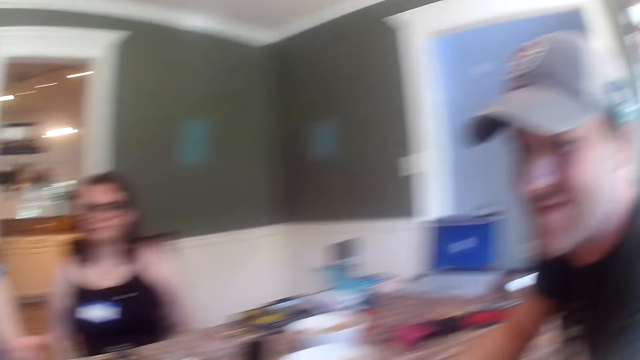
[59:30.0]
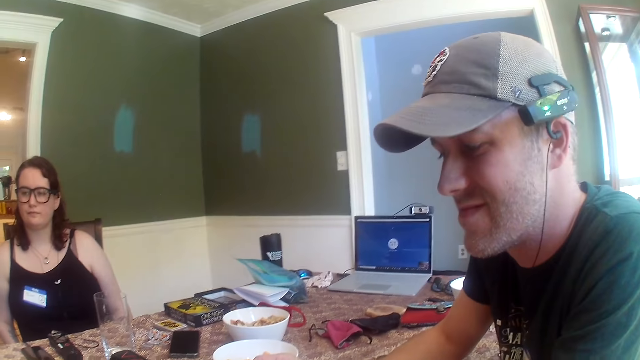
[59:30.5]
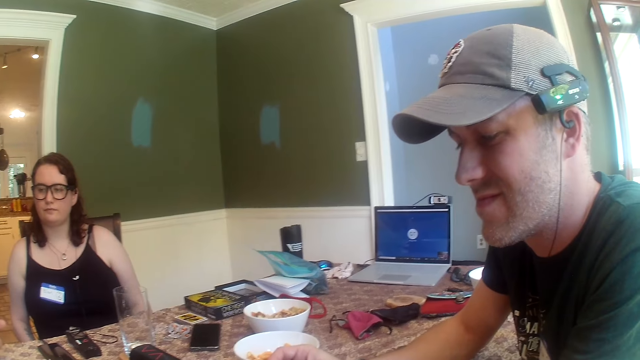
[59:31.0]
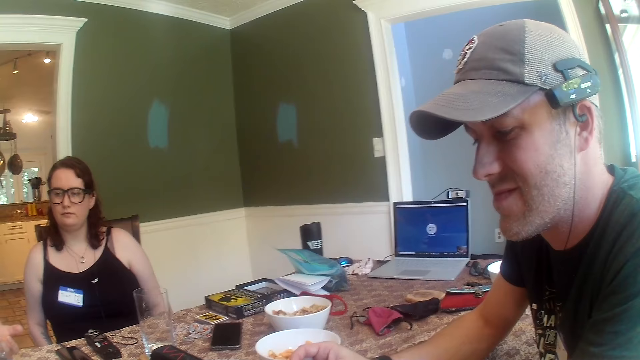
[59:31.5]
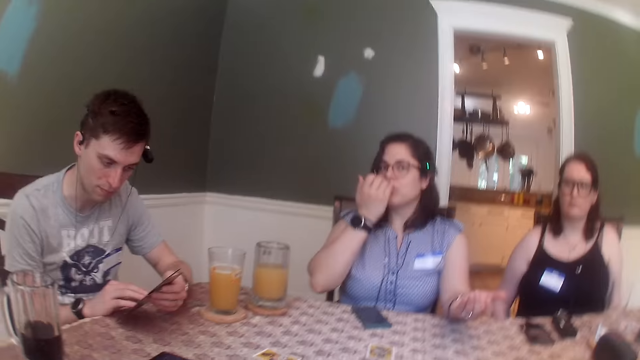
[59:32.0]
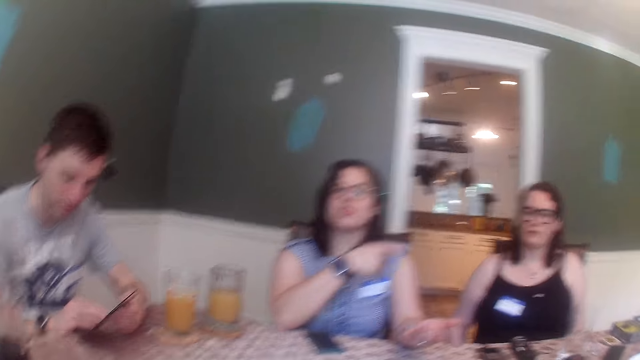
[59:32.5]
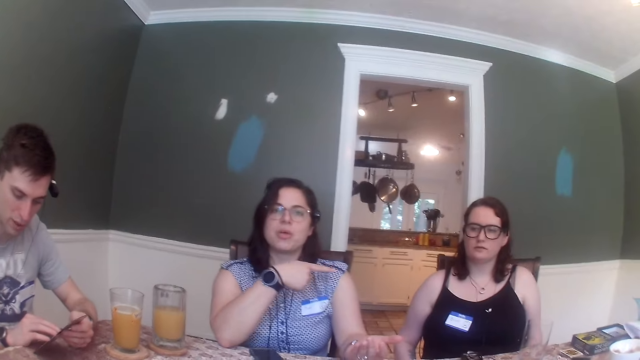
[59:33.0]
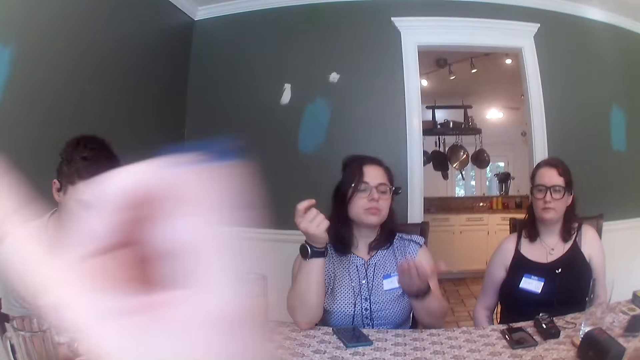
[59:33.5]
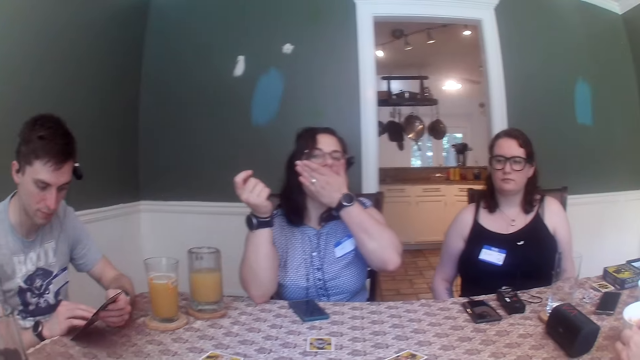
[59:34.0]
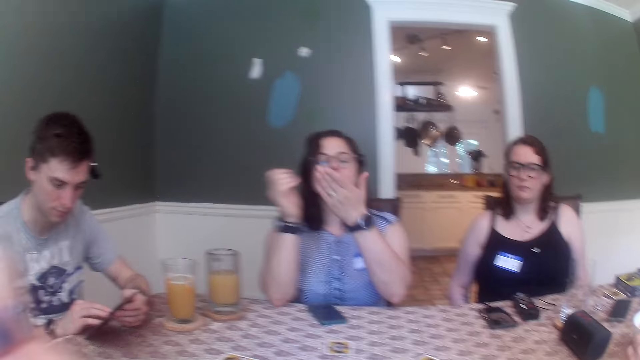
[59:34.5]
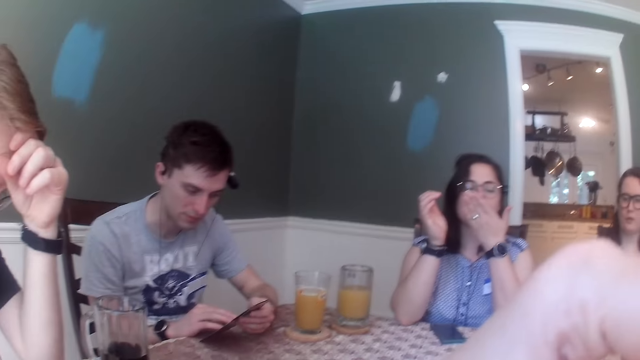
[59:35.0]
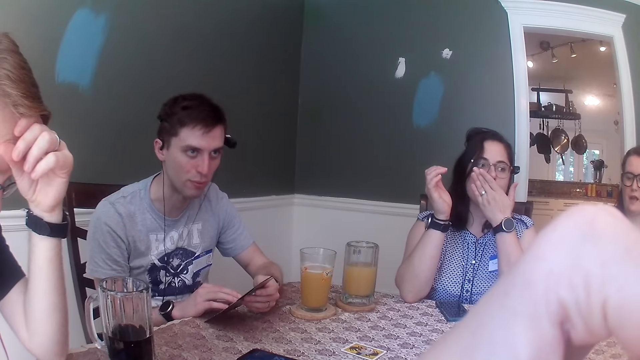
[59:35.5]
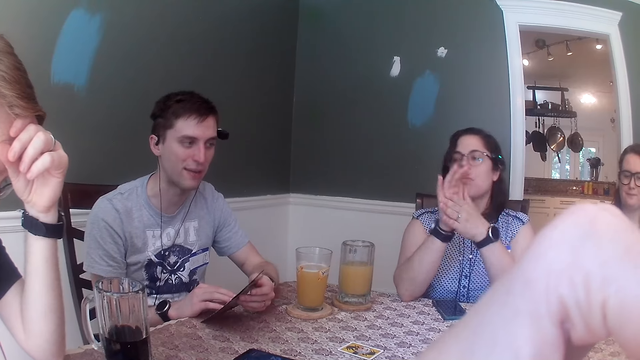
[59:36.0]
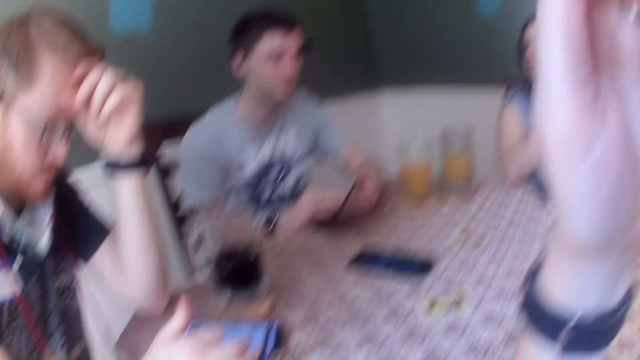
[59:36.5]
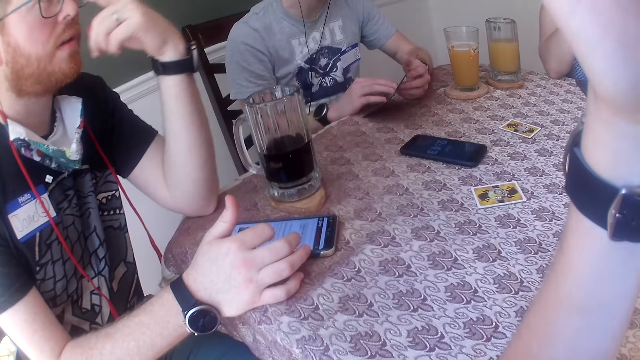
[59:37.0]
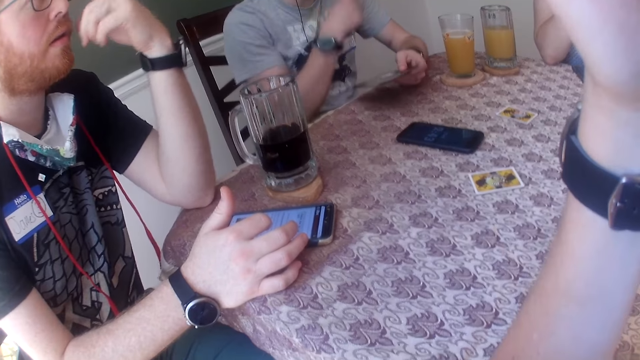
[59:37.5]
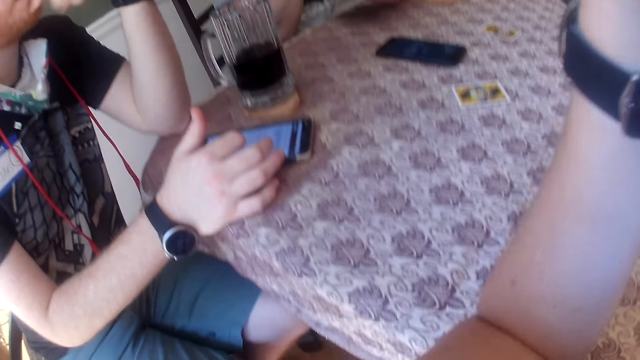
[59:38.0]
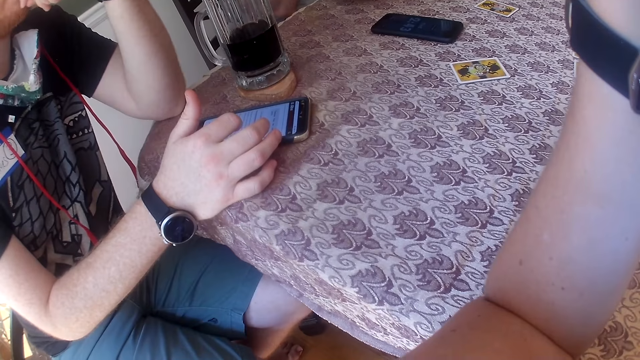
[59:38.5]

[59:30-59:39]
The woman eats some cheese puffs with her left hand and cleans her mouth with her left hand. The camera wearer looks around. The woman rubs both hands together.

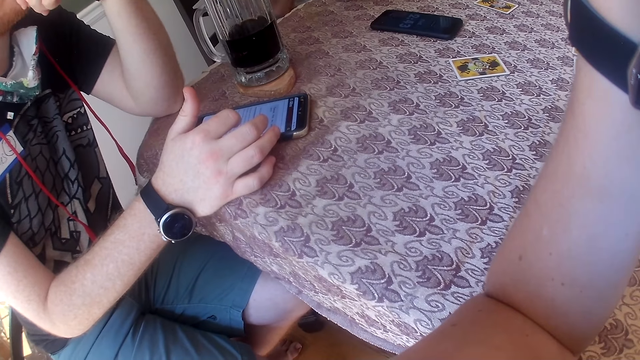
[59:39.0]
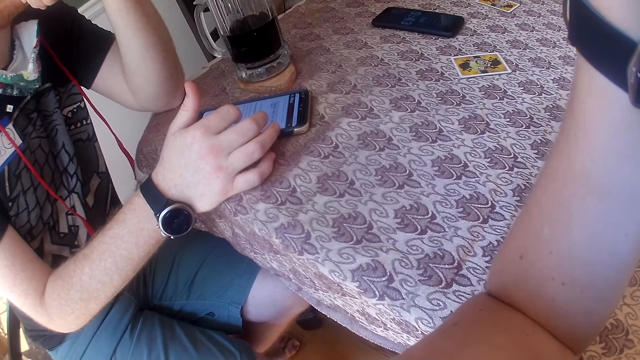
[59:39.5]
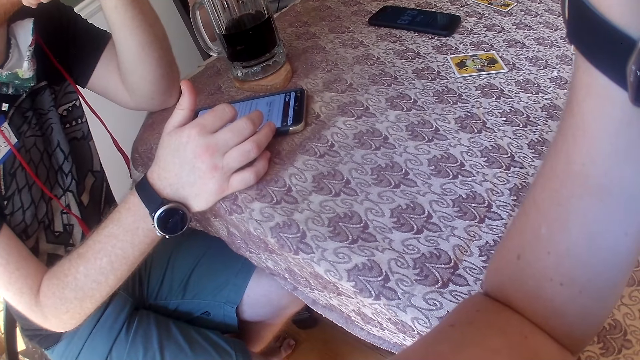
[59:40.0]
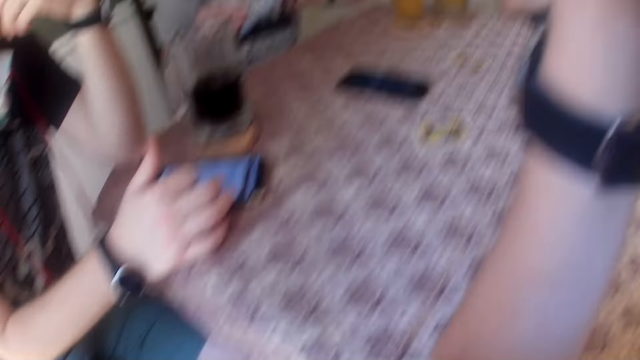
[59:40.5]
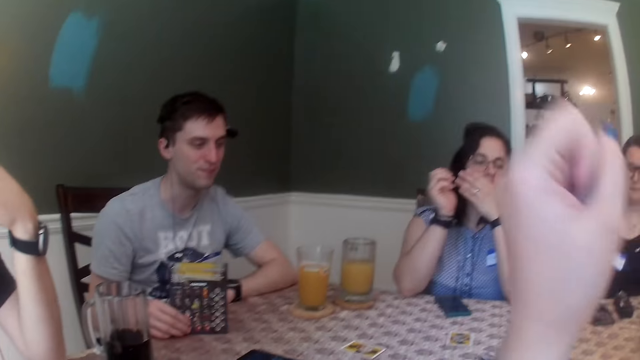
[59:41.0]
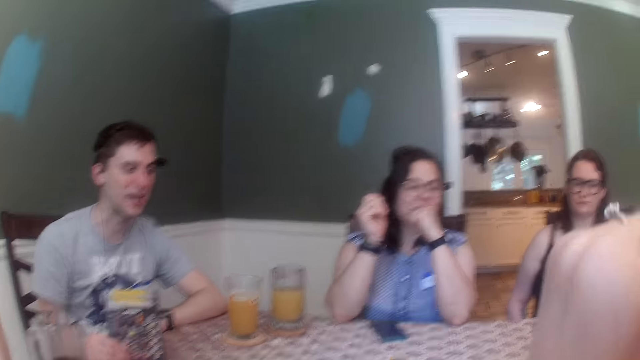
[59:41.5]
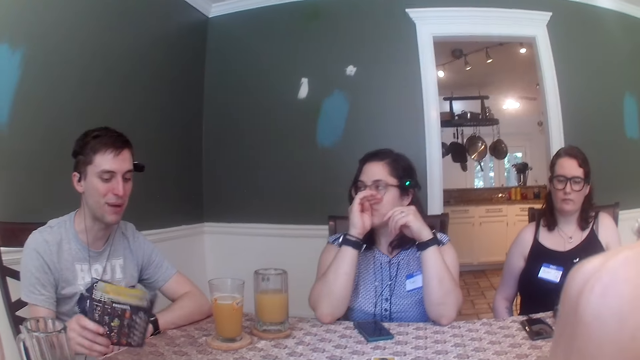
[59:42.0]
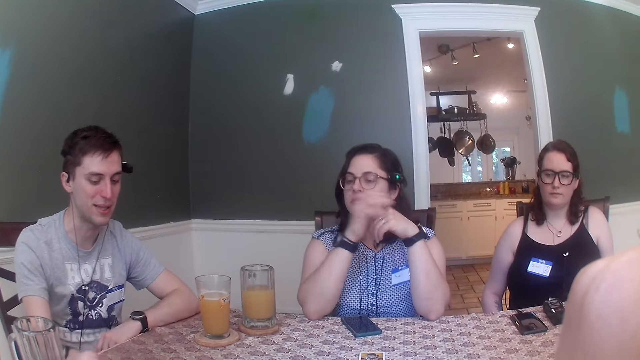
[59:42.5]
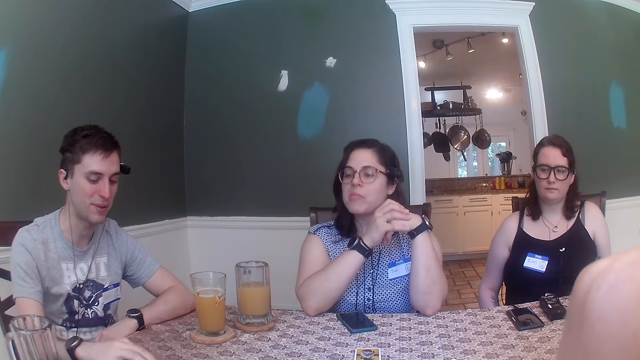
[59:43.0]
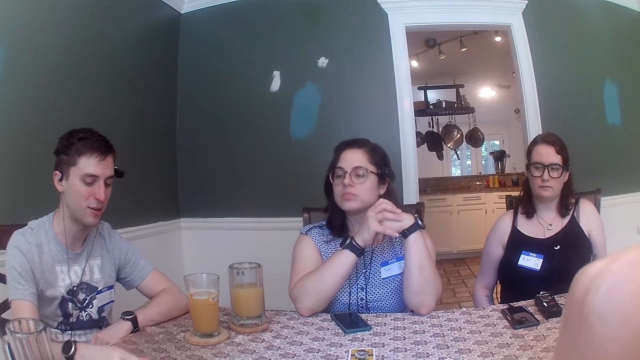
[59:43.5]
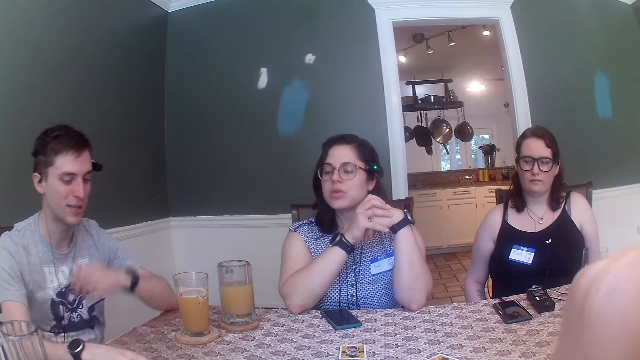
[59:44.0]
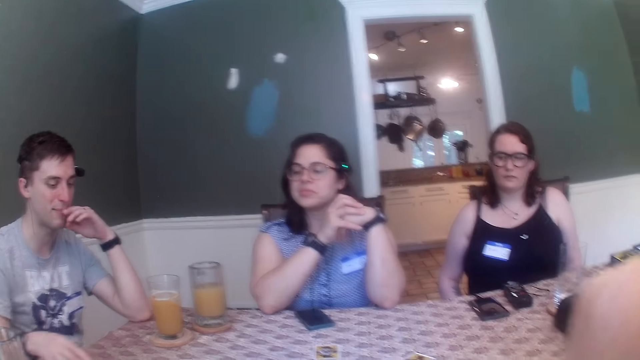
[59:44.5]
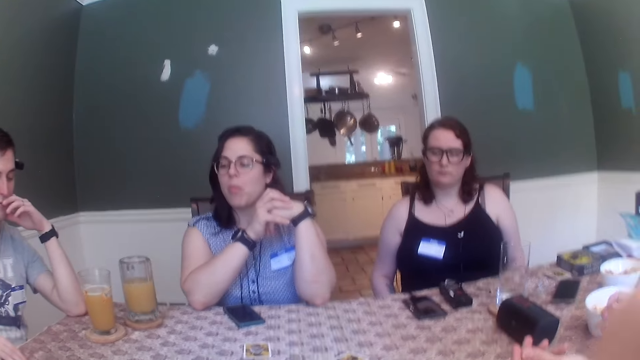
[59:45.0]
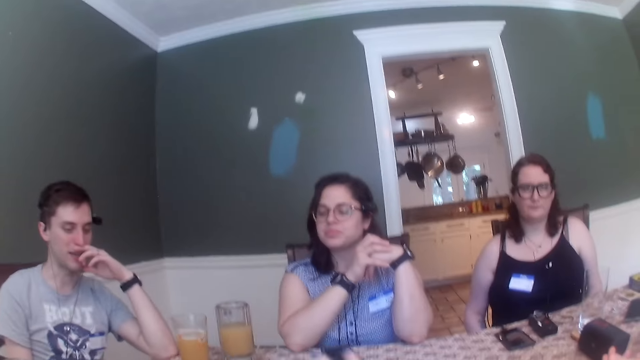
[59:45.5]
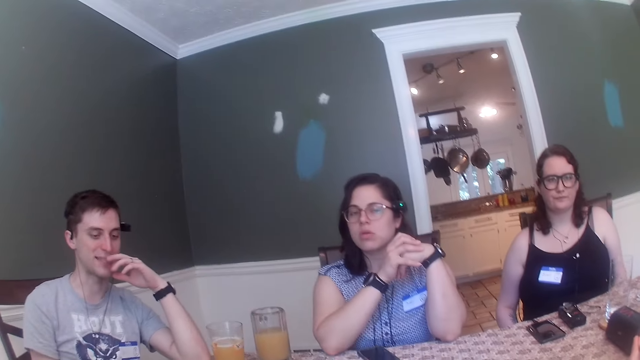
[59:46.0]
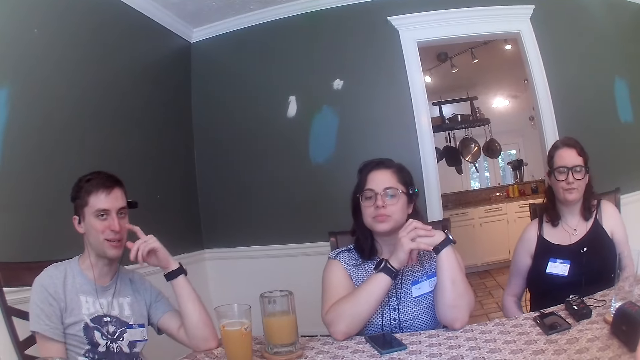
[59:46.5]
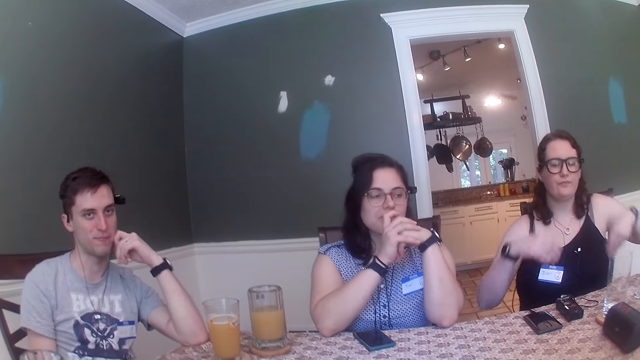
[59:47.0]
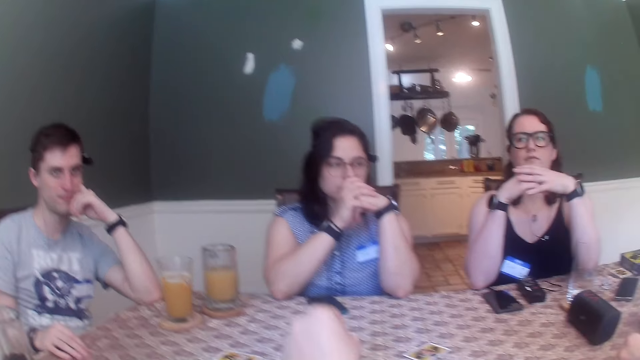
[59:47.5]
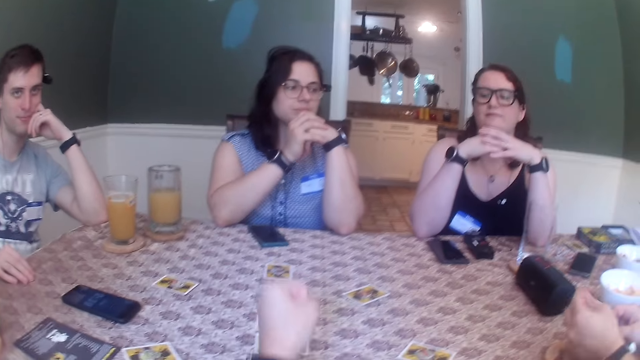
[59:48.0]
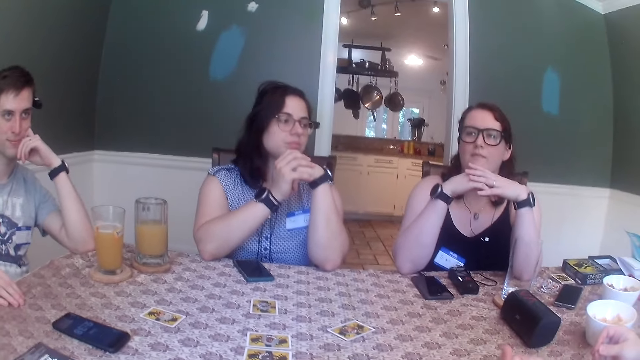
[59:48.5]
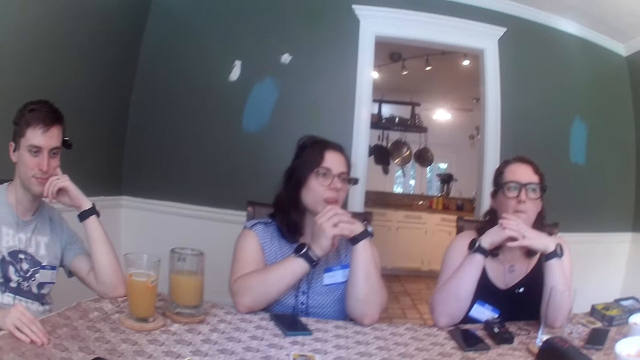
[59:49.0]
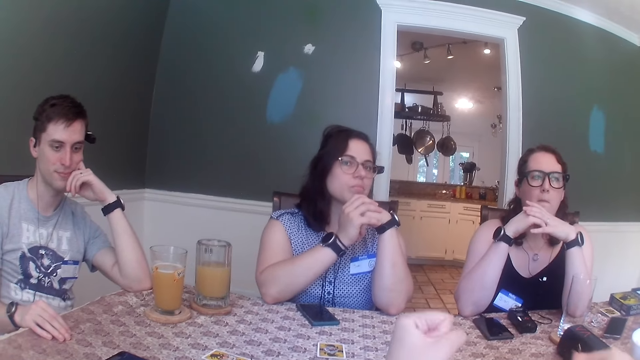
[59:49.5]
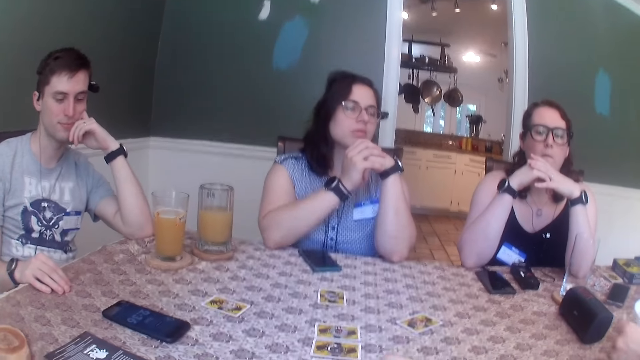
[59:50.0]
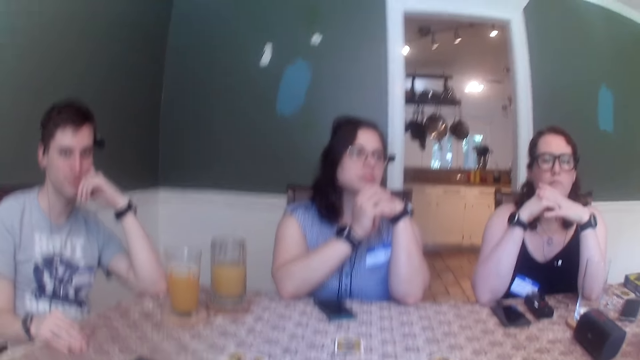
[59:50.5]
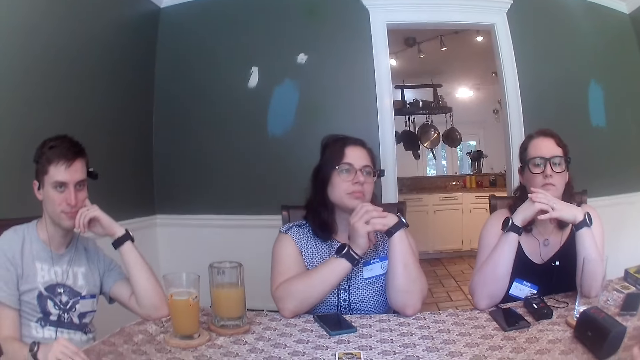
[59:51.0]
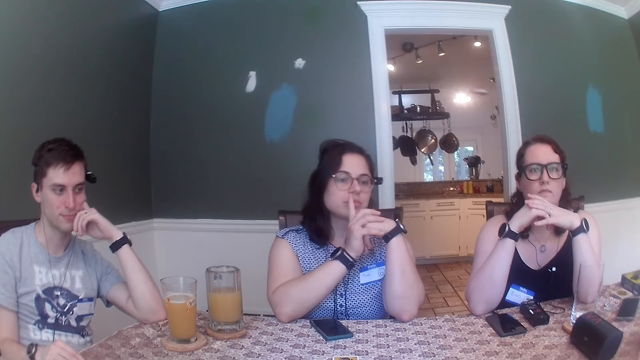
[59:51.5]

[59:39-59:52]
The woman touches her mouth with her left hand, cleans her nose with her right hand, and places her right hand on her left hand. Another woman places both hands on the table.
